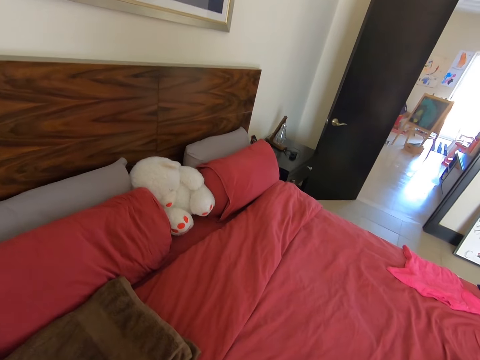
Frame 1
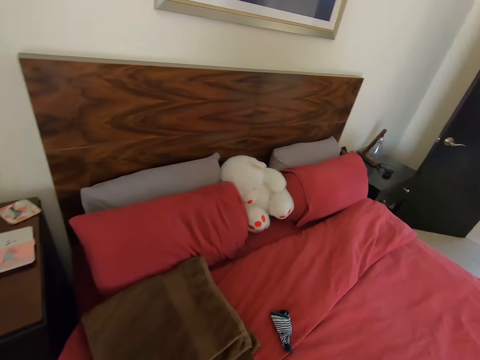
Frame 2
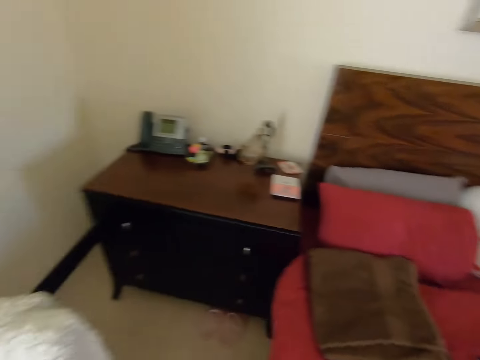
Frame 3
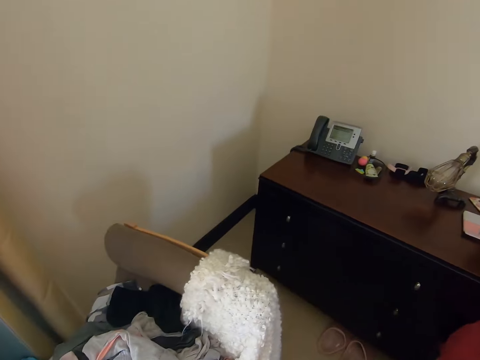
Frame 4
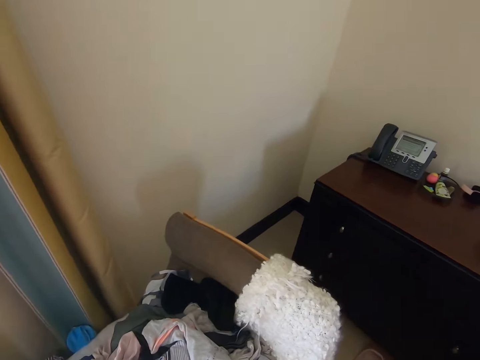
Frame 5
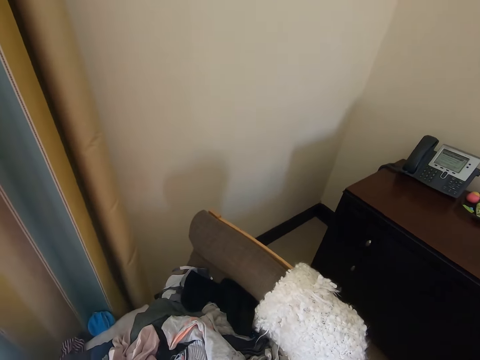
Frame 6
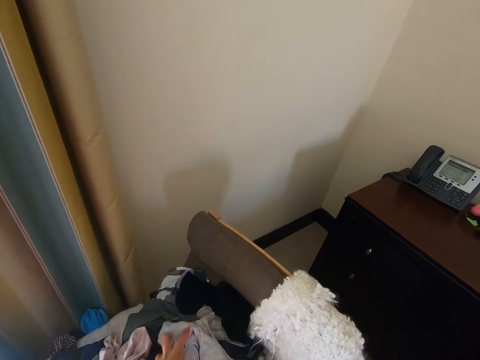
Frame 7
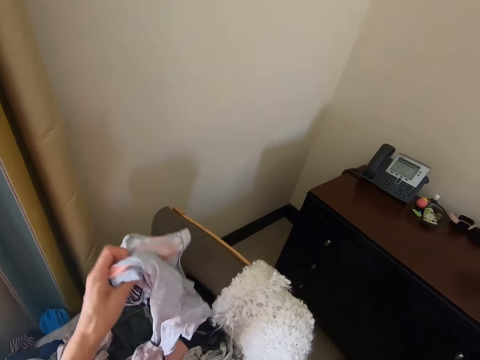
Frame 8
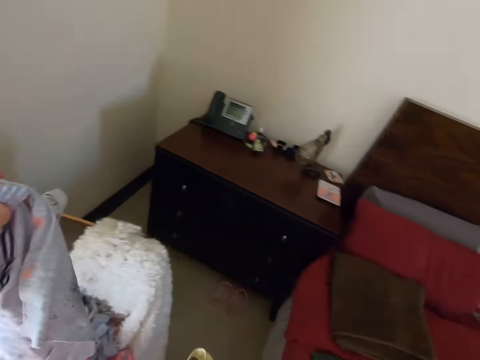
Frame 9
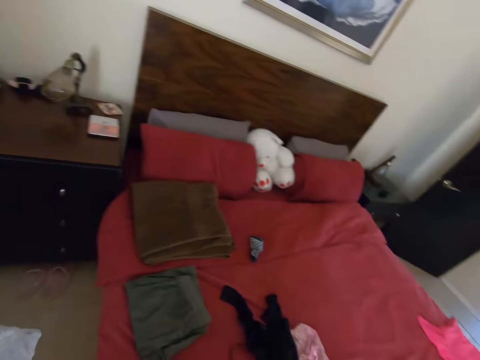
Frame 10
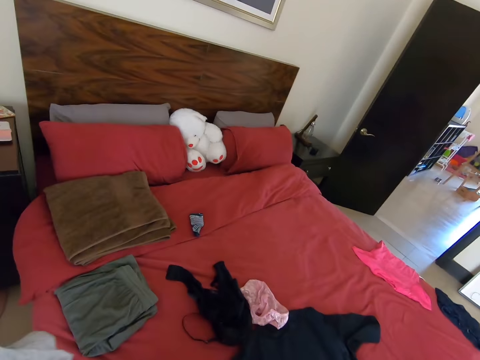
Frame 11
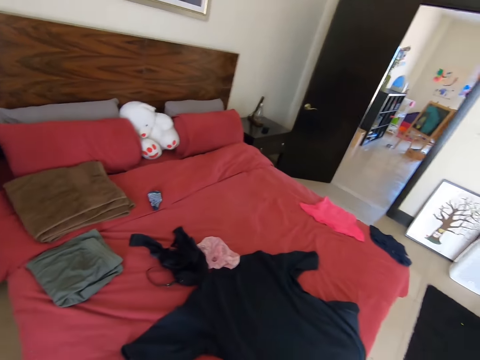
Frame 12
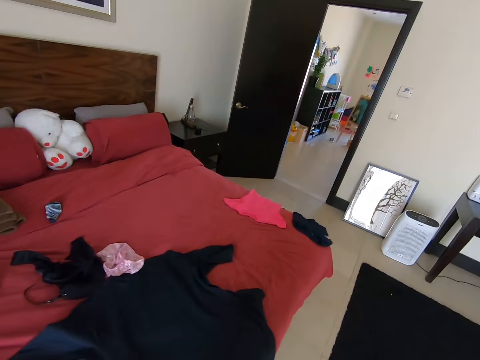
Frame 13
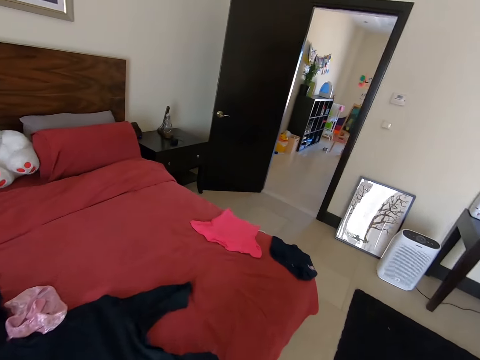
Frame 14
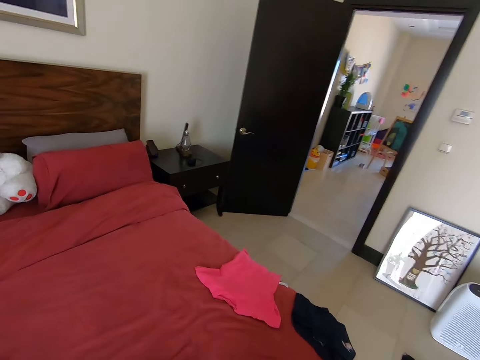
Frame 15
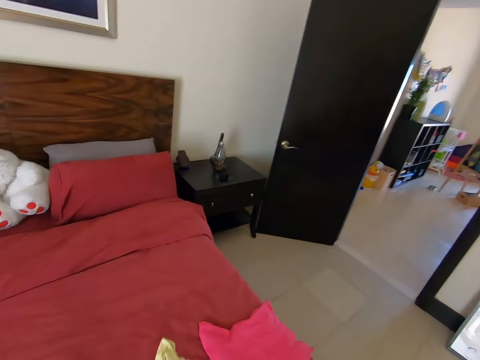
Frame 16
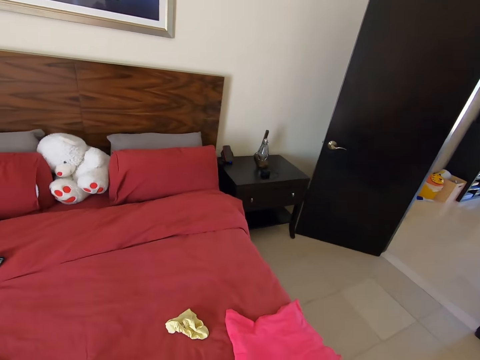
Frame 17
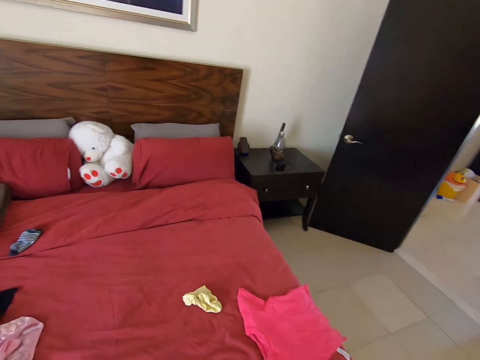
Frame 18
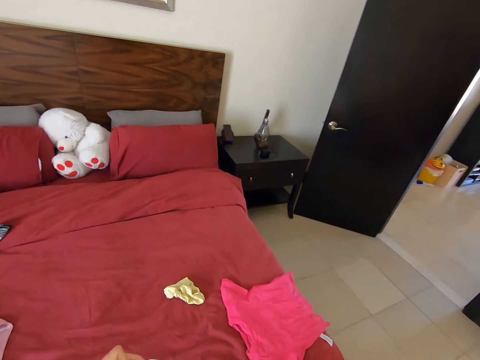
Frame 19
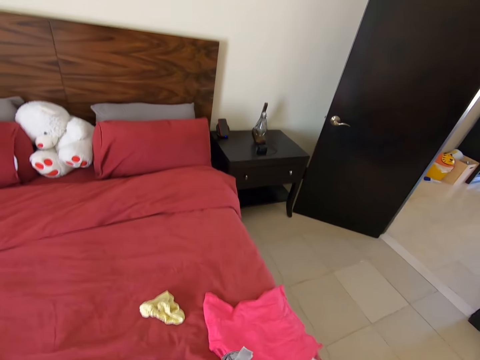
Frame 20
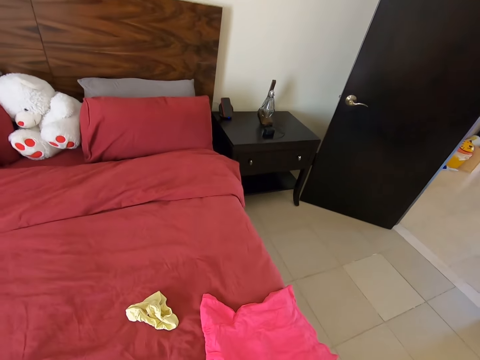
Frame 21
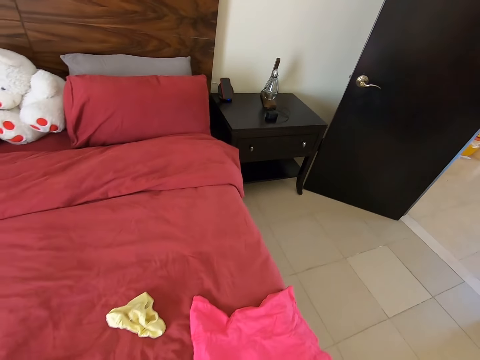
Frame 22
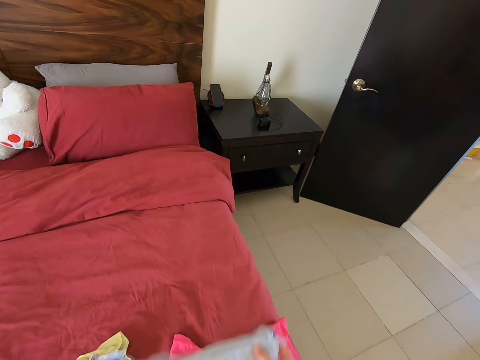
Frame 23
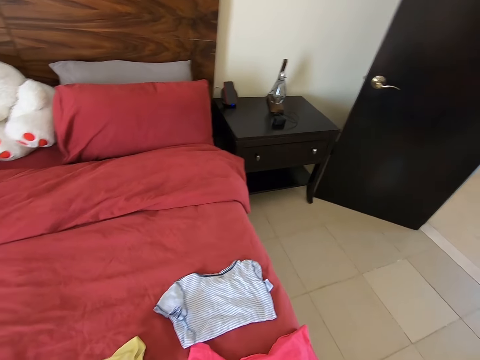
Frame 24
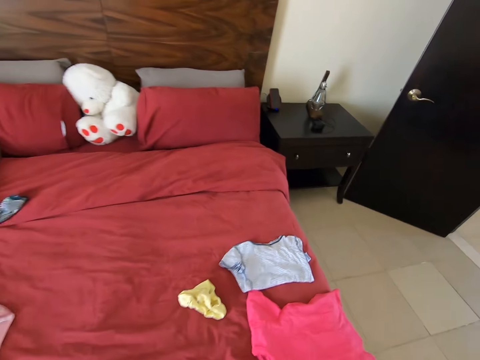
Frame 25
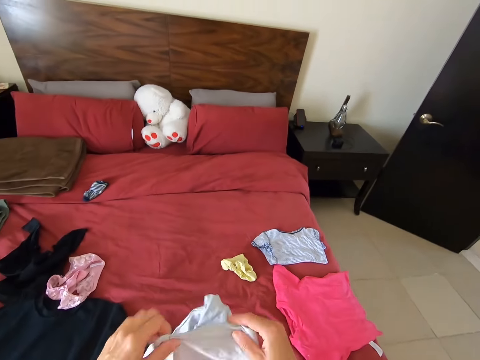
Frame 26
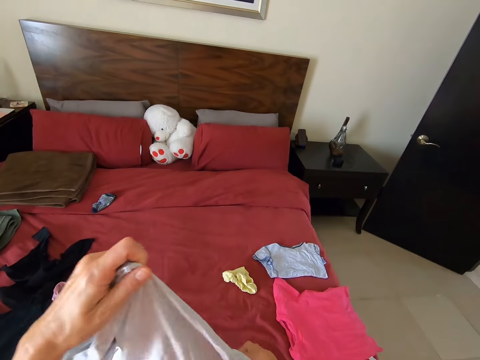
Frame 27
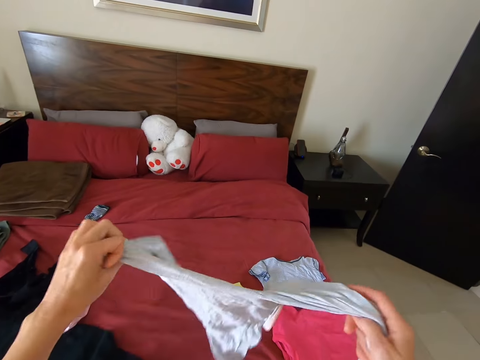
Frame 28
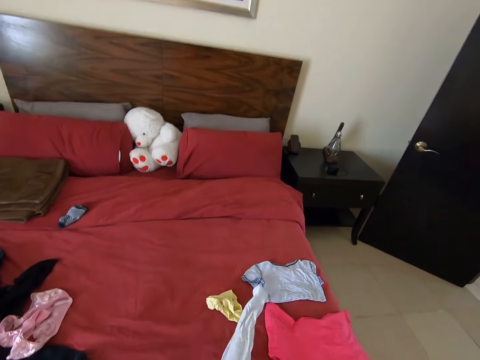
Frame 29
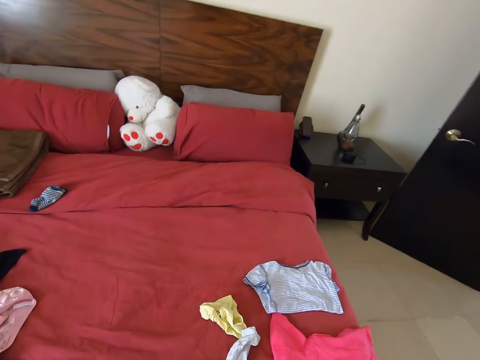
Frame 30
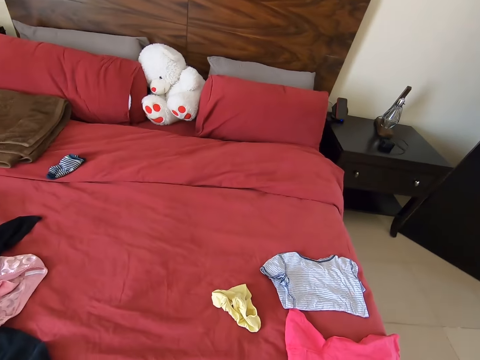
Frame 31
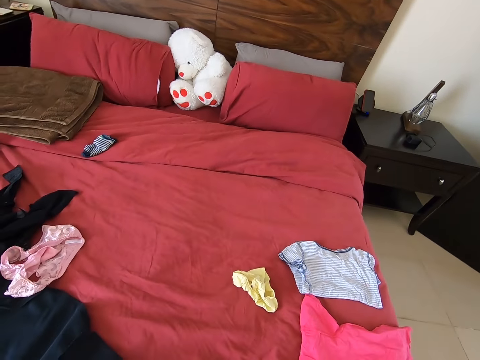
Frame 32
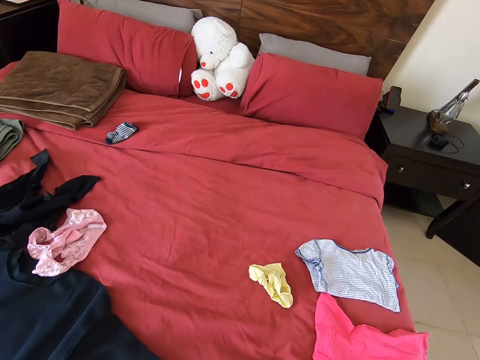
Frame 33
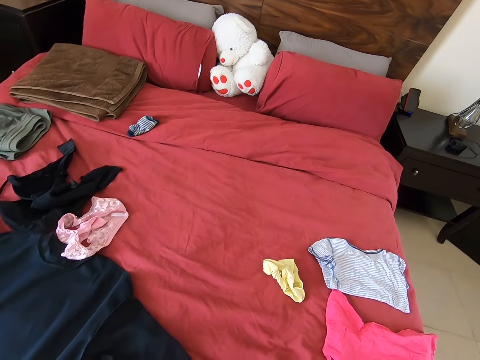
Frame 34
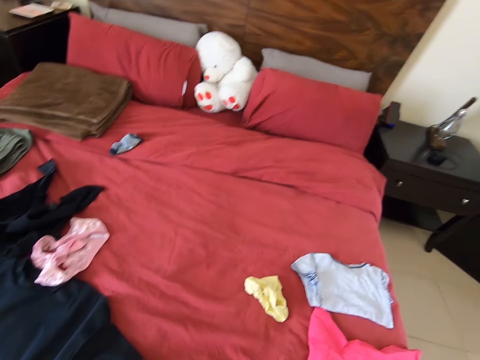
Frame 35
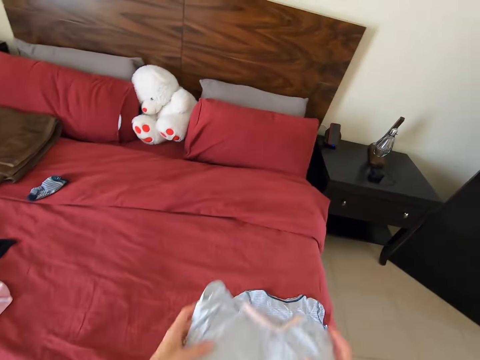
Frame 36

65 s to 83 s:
The camera wearer looks around. She puts a cloth on a bed and turns around. She picks up the pieces of clothes on the chair. She turns around. She stands on the floor and walks around. She puts the piece of cloth on the bed. She stands on the floor. She puts the piece of cloth on the bed. She stands on the floor. She holds the piece of cloth with her hands. She puts the piece of cloth on the bed. She stands on the floor.

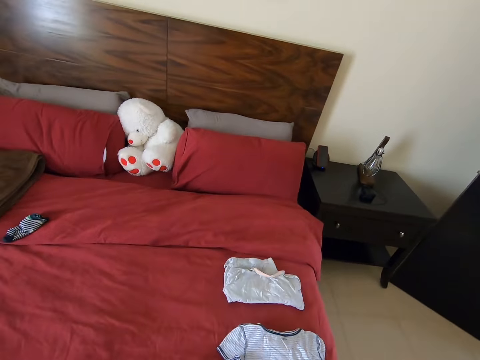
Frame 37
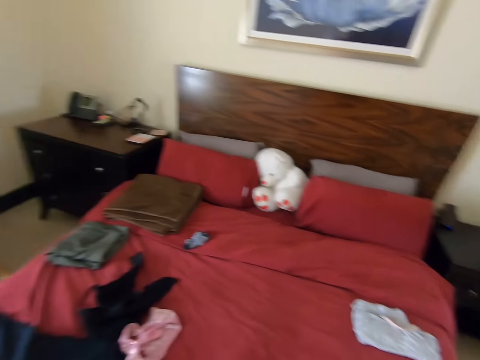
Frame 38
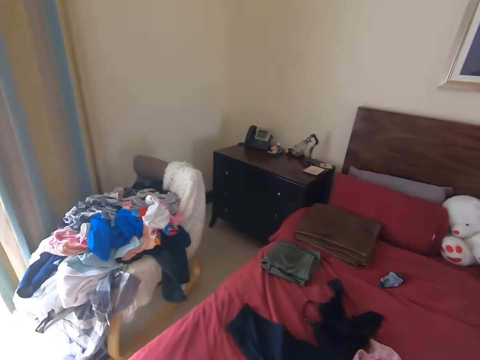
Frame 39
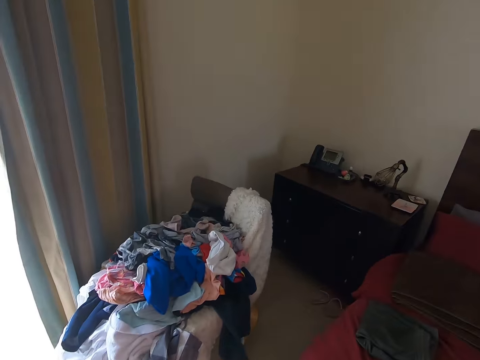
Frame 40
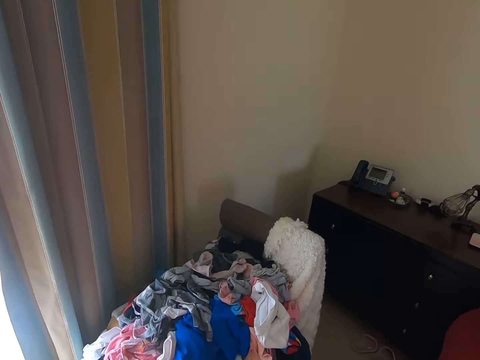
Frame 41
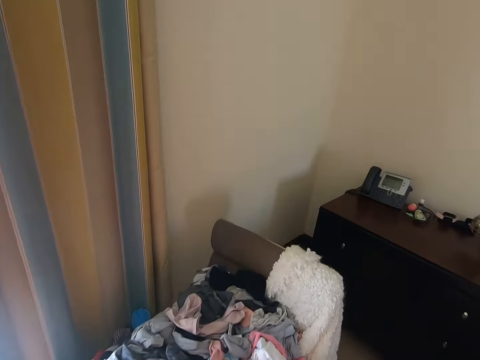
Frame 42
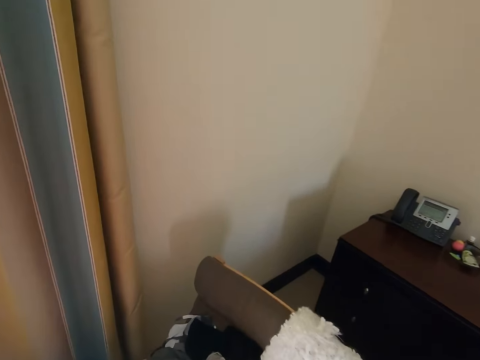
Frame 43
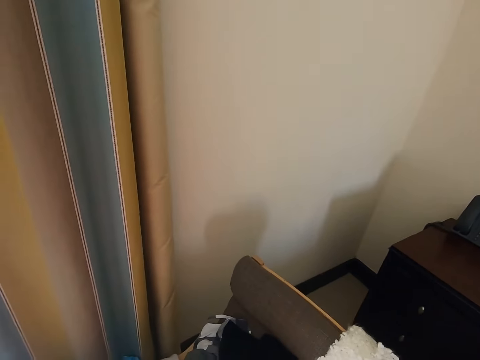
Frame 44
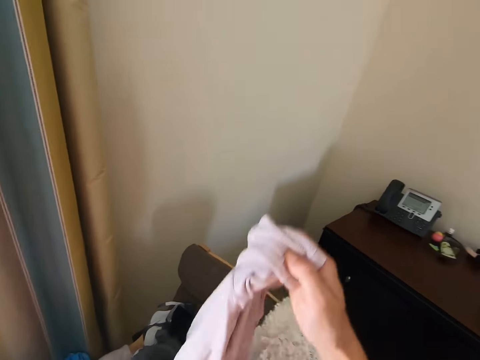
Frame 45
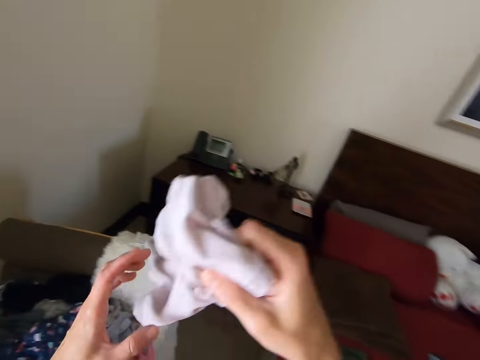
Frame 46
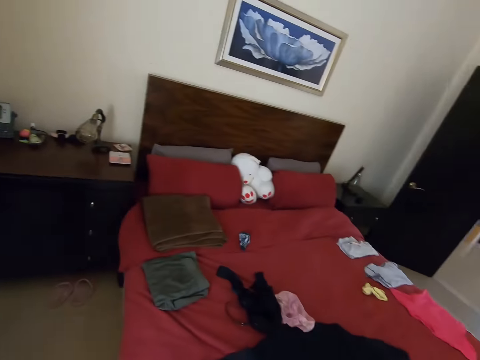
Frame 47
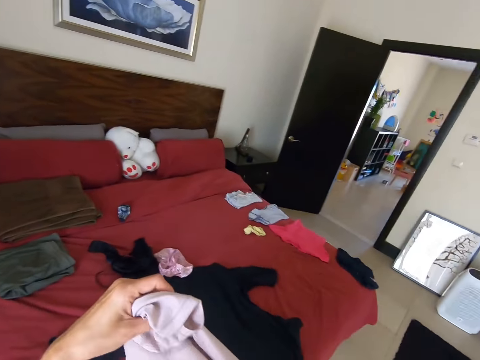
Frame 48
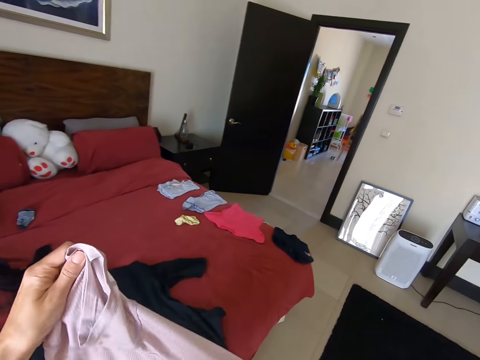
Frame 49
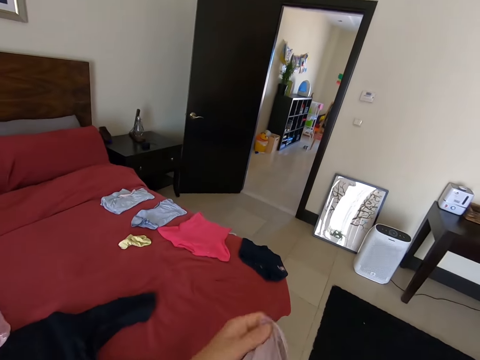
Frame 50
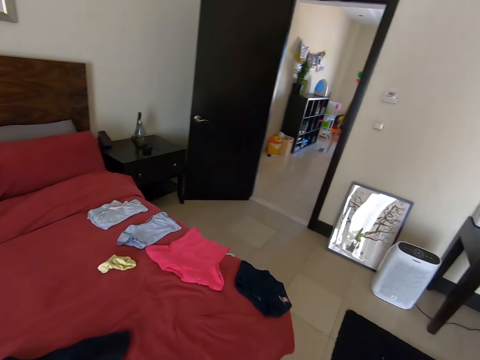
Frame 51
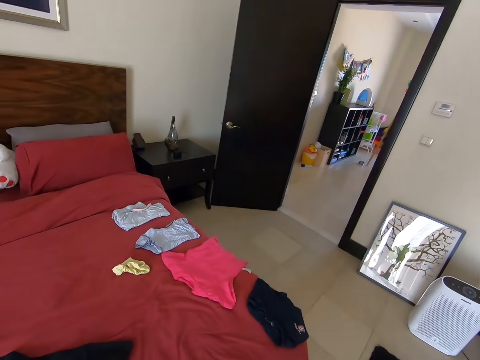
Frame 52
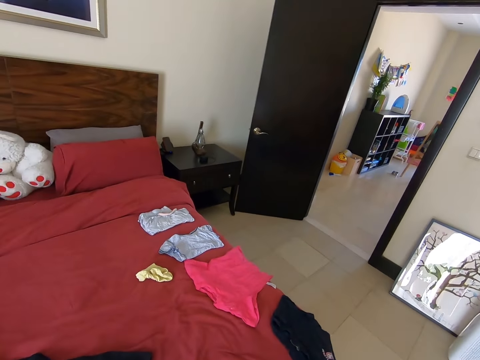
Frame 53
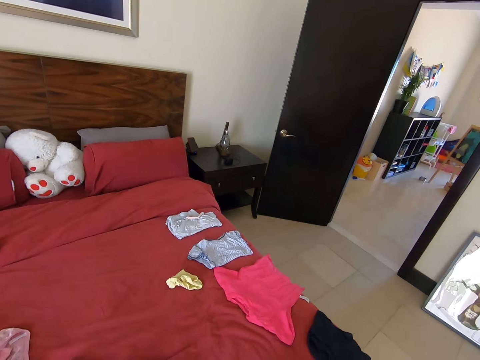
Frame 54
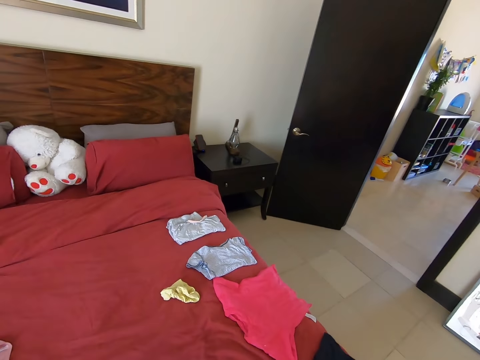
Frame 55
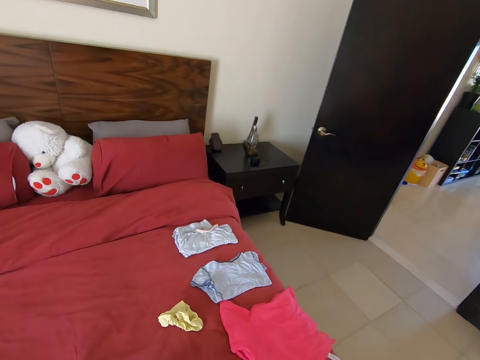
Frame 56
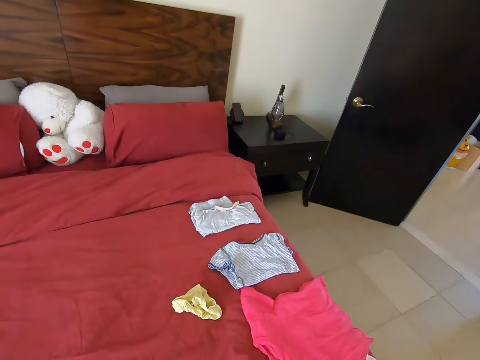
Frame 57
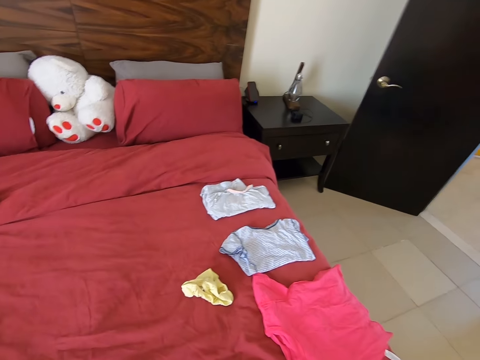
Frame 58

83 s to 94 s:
The camera wearer puts the piece of cloth on the bed. She walks on the floor. She turns around. She picks up the piece of cloth on the chair. She turns around. She holds the piece of cloth with her hands. She walks around.
